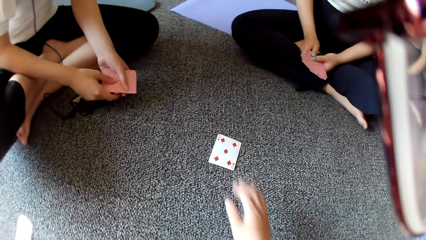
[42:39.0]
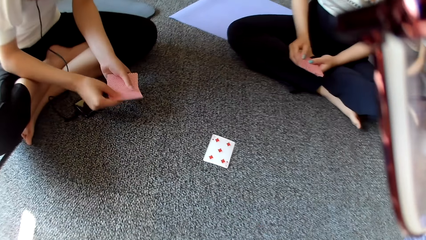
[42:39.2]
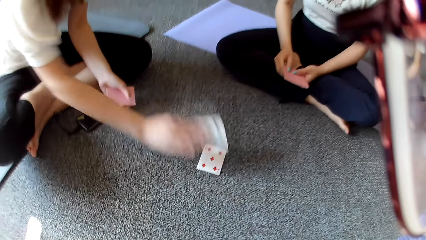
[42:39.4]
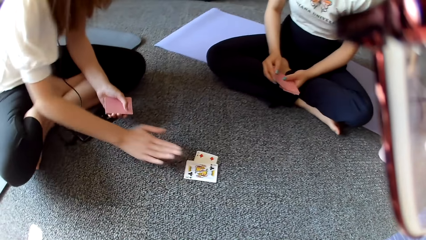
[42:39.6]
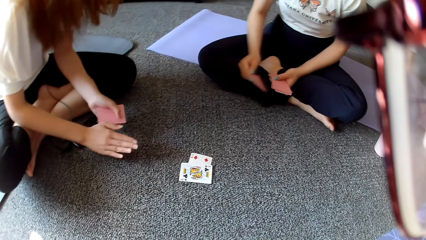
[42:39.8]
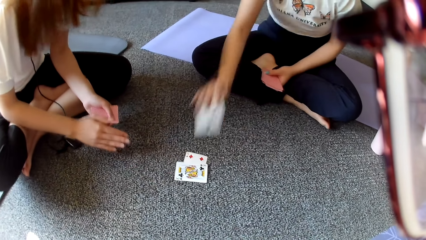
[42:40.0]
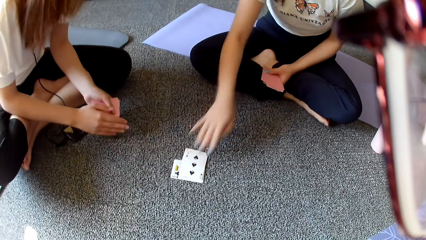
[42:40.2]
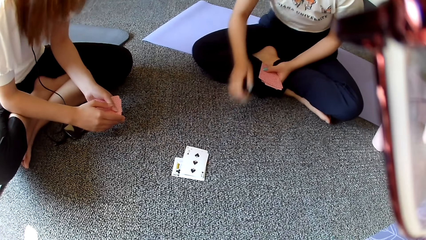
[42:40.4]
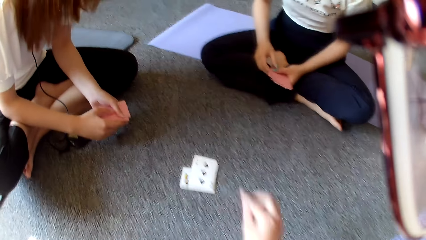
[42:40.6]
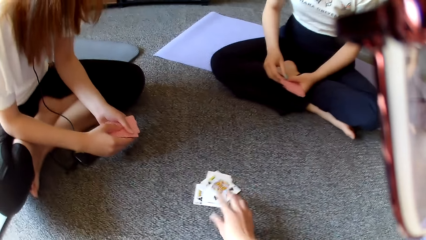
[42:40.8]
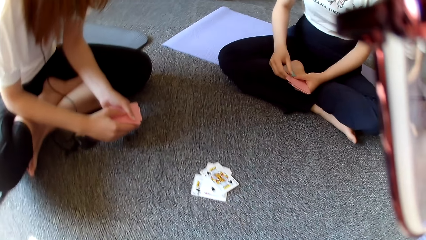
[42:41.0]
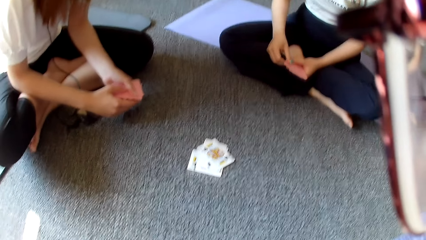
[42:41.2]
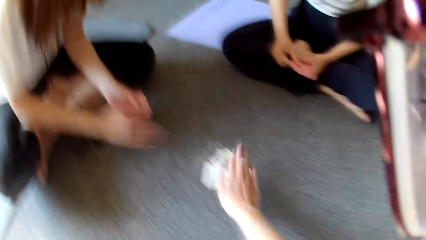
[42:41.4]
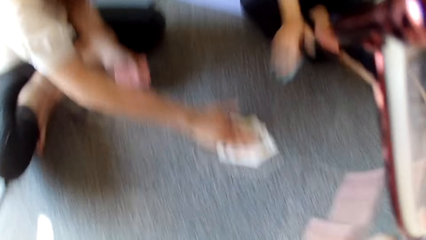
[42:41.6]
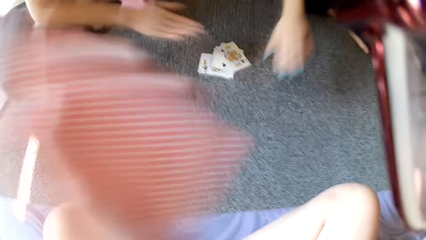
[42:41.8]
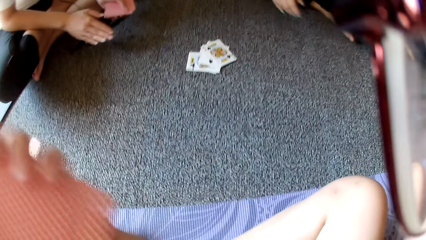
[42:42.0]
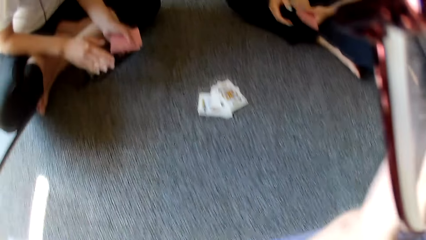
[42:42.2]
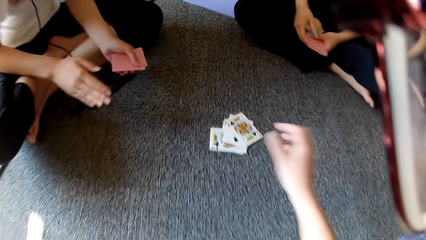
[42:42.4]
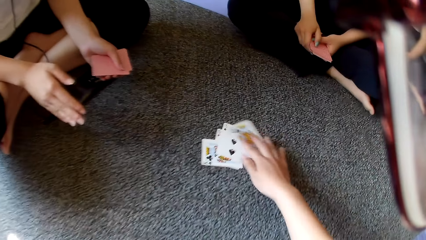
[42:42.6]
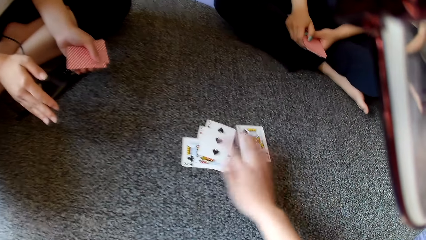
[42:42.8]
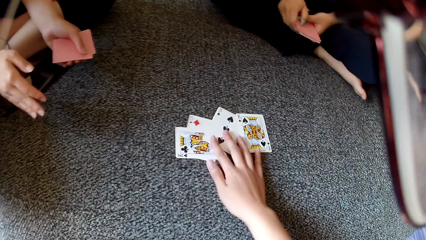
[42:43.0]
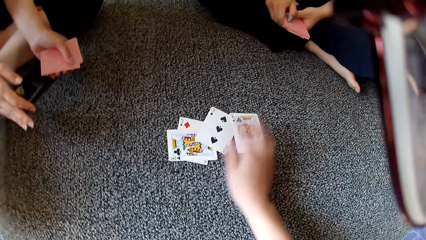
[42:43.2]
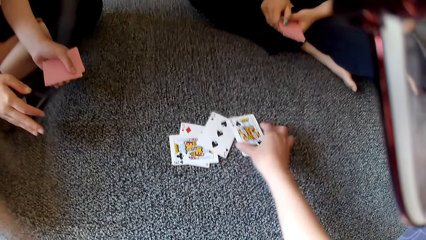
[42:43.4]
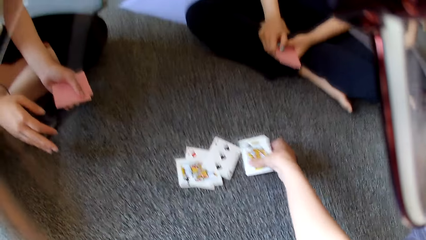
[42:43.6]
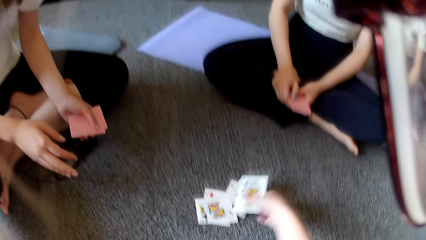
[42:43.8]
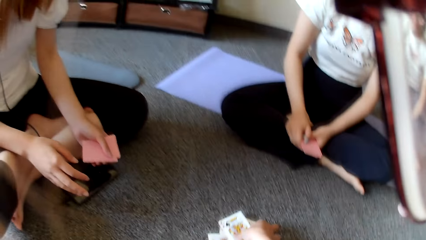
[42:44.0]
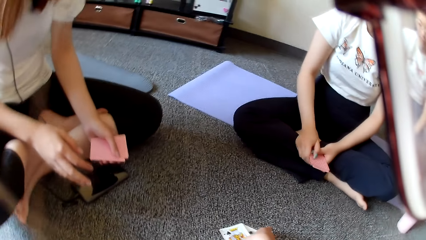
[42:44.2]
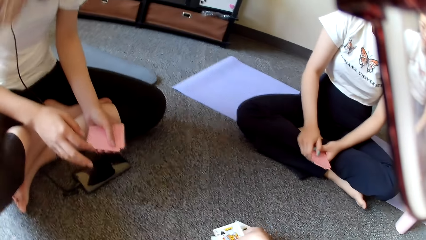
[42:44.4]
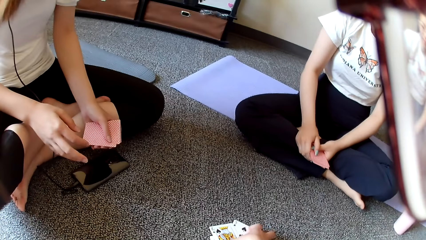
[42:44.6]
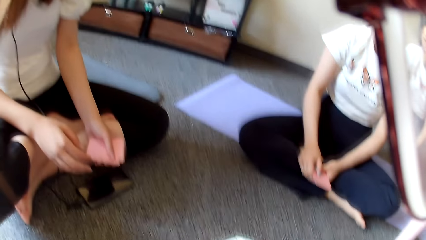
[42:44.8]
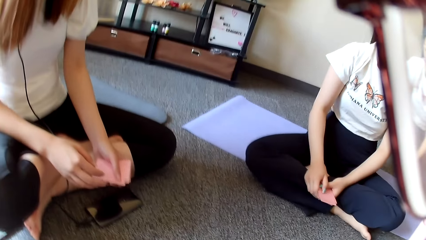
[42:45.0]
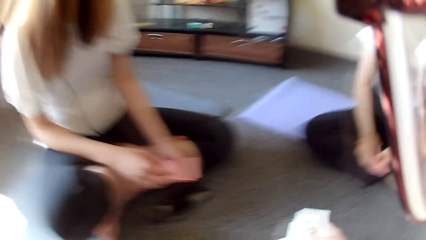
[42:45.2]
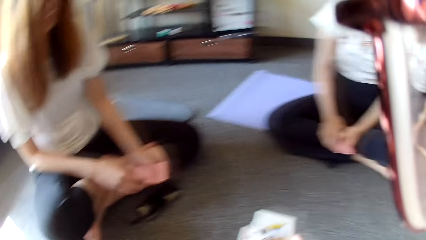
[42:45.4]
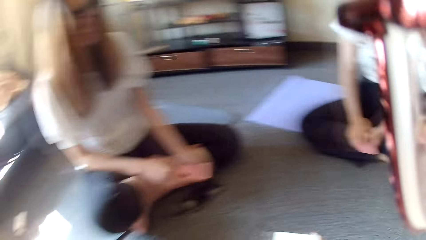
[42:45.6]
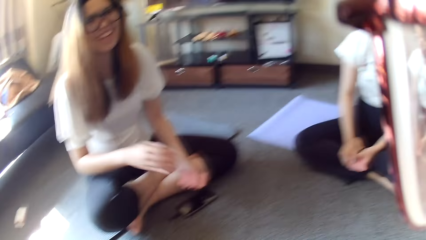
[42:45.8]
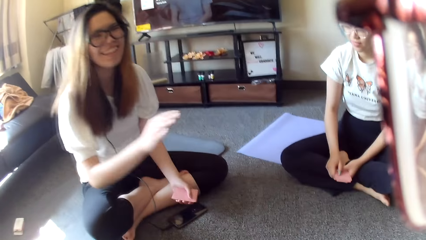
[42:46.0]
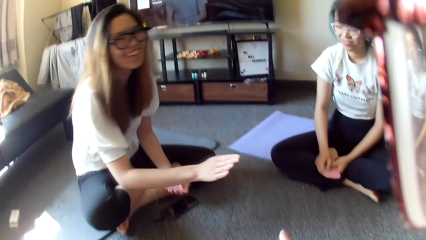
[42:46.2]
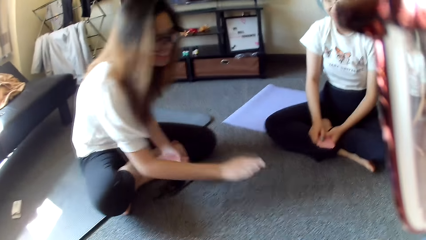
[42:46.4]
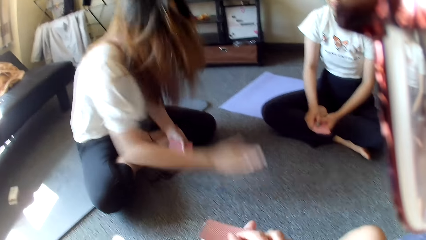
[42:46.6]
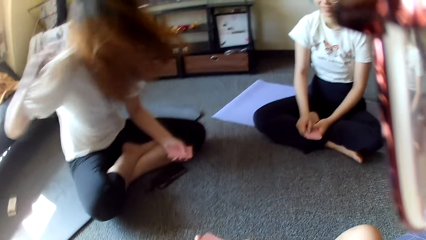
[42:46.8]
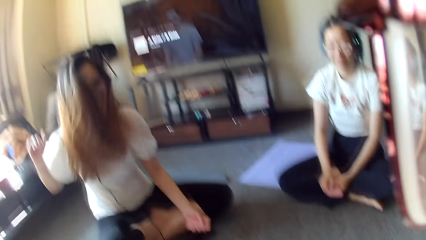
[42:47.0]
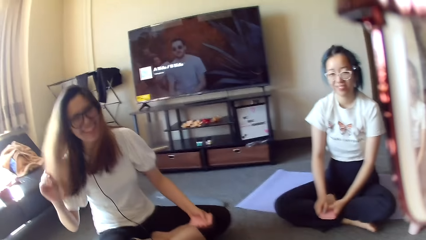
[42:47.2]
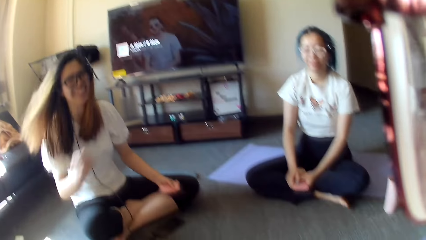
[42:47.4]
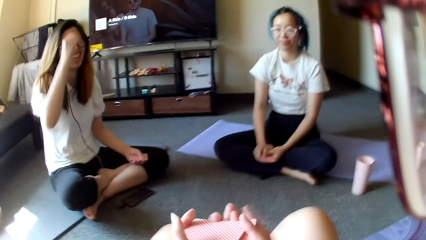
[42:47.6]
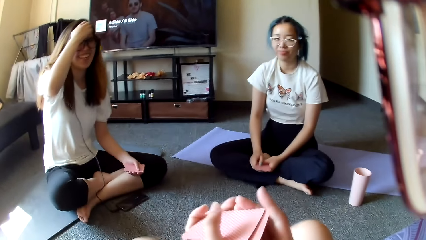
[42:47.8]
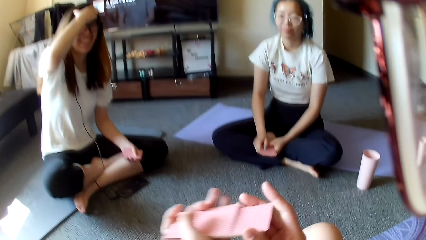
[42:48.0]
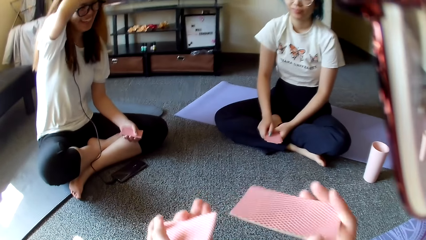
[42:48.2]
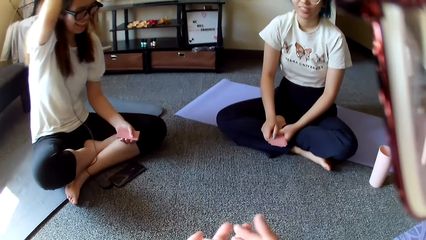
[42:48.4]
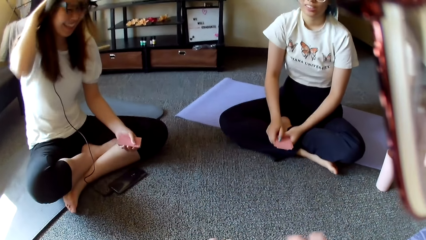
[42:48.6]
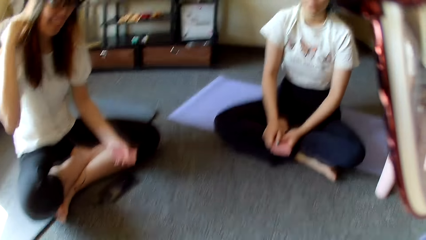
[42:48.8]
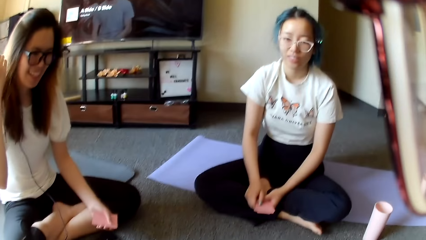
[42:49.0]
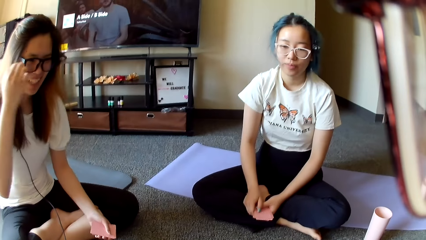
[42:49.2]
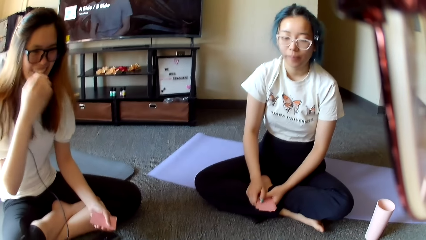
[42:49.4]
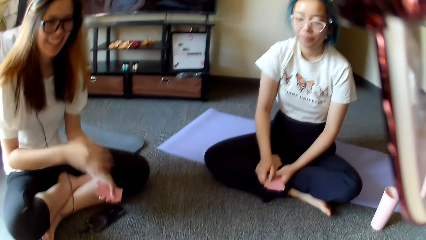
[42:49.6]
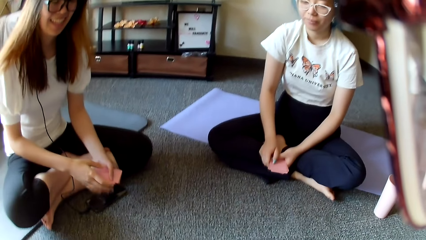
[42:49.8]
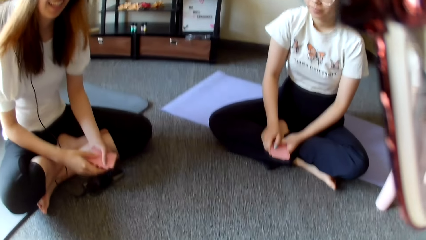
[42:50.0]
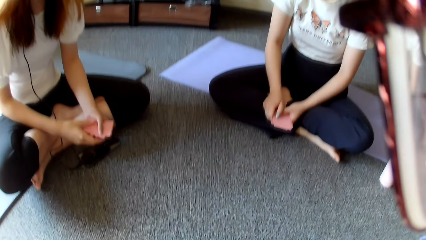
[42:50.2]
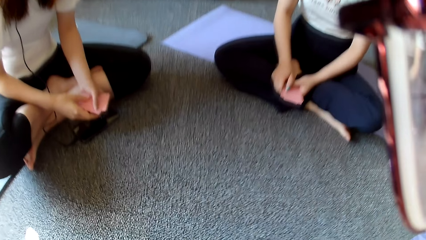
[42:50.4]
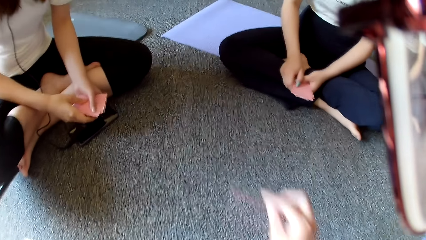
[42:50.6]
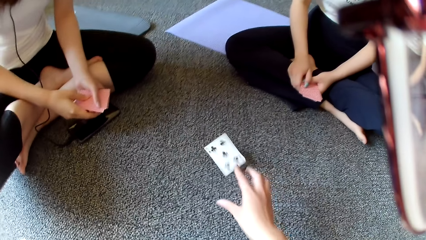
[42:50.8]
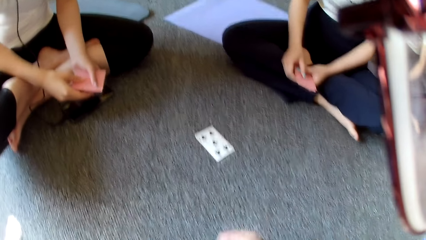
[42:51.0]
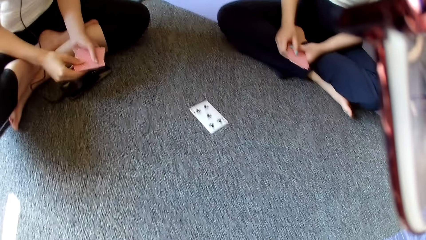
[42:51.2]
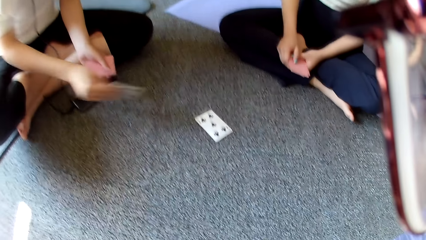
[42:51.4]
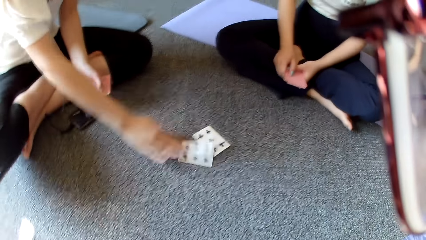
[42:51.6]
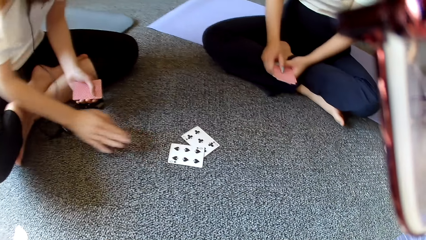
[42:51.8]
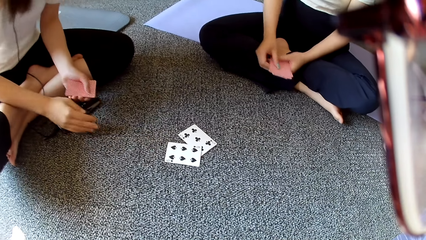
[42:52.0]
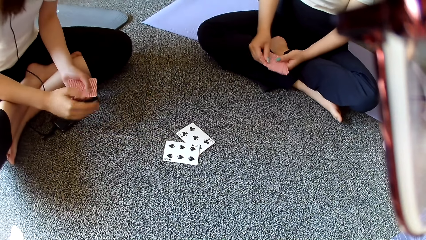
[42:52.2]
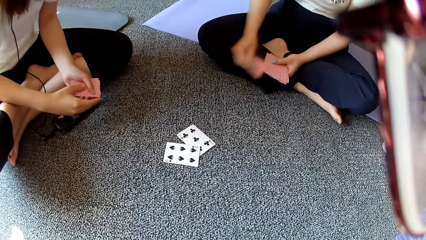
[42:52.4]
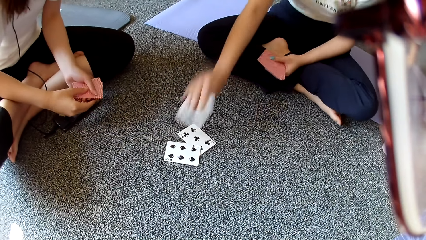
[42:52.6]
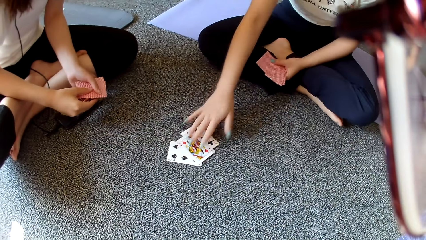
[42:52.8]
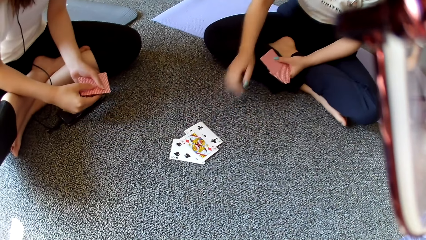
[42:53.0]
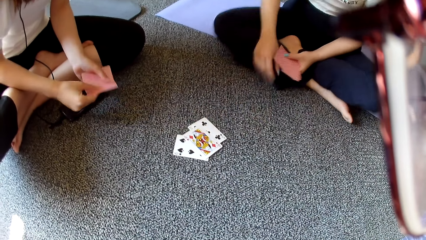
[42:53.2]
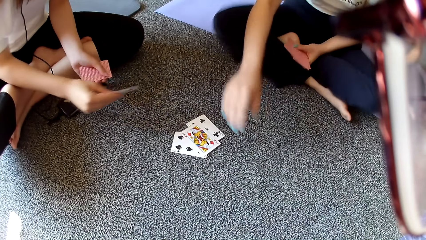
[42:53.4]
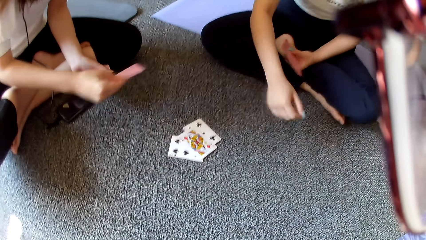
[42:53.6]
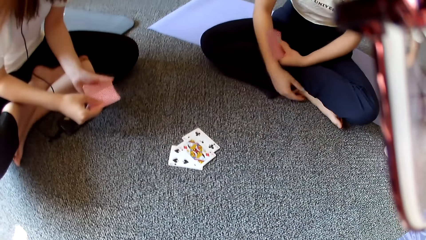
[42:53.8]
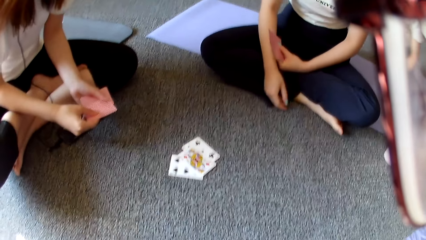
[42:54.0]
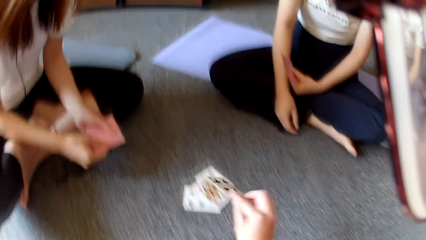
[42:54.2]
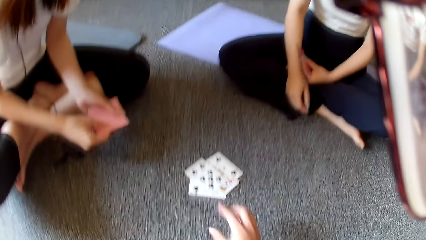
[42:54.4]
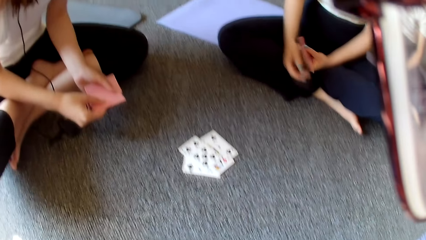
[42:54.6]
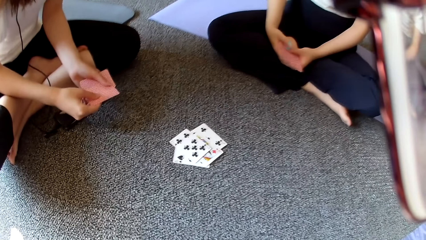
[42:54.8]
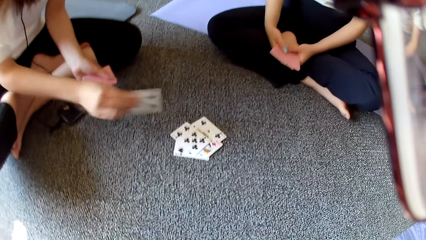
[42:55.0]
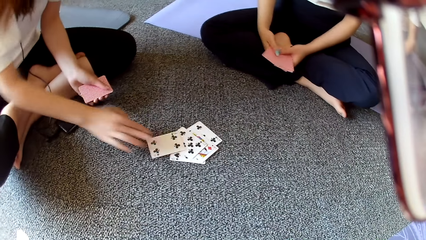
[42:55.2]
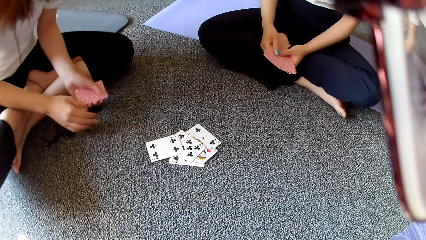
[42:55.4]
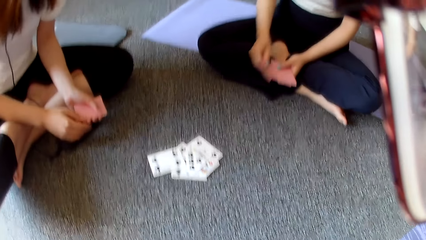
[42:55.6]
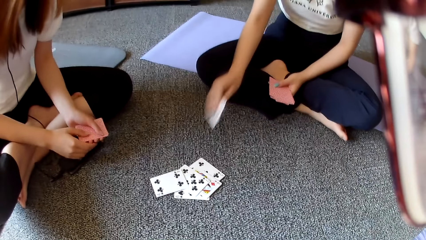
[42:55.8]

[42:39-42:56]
The camera wearer places a card on the floor. A woman places the card on the floor. Another woman places the card on the floor. The camera wearer places the card on the floor. The other woman moves the hand. The camera wearer taps on the floor. The first woman moves the hand. The camera wearer moves the cards on the floor, collects the card on the floor, and looks around. The first woman taps on the floor and touches the hair. The camera wearer selects the cards and shuffles the card. They place the card on the floor. The first woman places the card on the floor. The other woman places the card on the floor and moves the hand. The camera wearer places the card on the floor. The first woman places the card on the floor.
